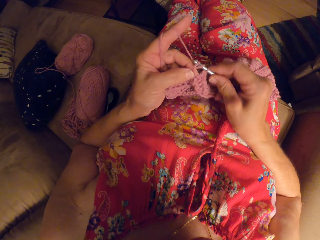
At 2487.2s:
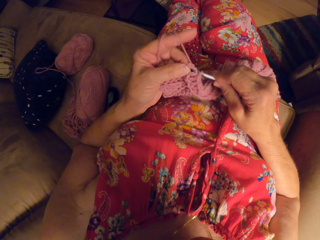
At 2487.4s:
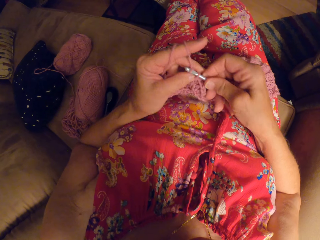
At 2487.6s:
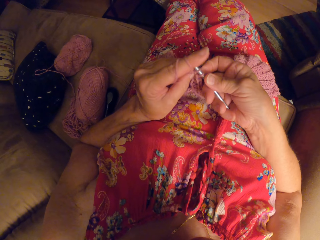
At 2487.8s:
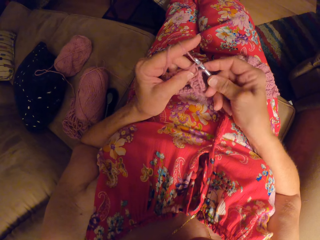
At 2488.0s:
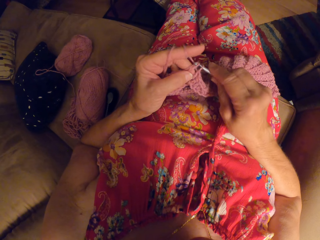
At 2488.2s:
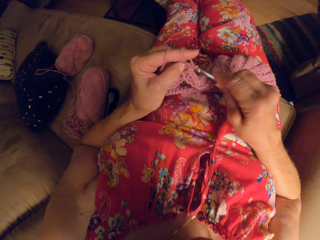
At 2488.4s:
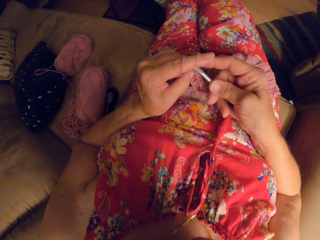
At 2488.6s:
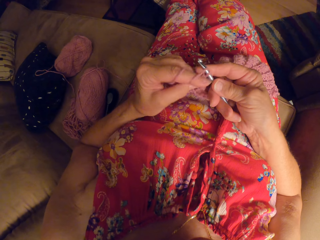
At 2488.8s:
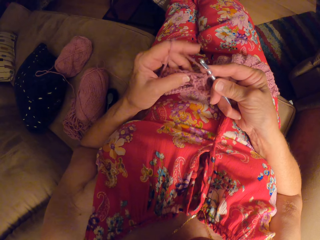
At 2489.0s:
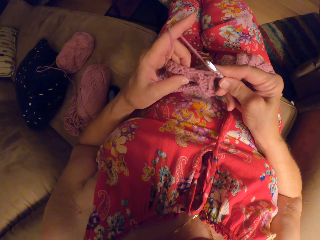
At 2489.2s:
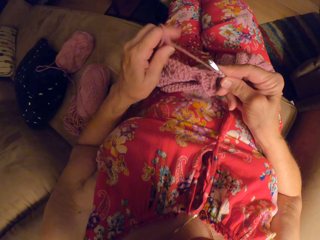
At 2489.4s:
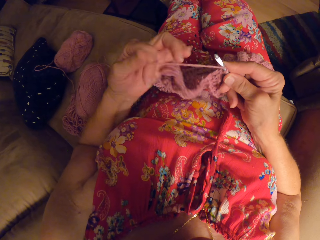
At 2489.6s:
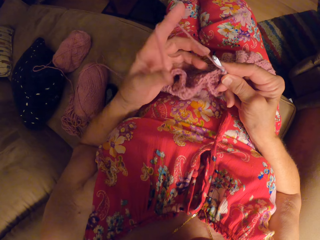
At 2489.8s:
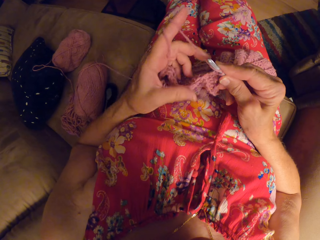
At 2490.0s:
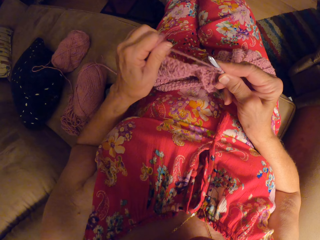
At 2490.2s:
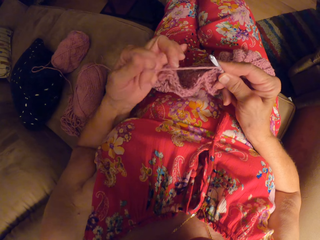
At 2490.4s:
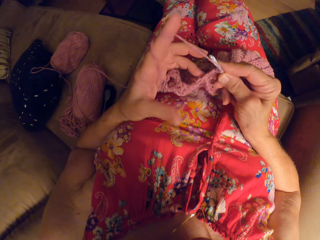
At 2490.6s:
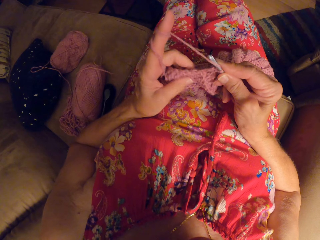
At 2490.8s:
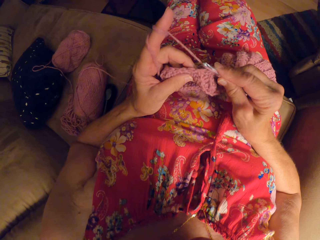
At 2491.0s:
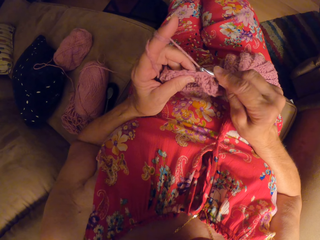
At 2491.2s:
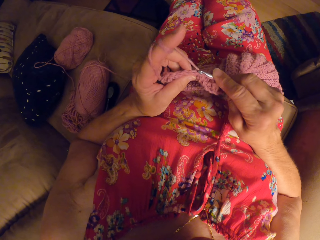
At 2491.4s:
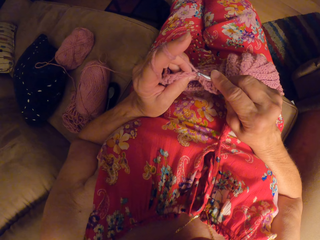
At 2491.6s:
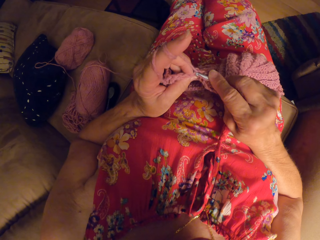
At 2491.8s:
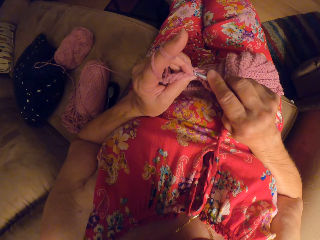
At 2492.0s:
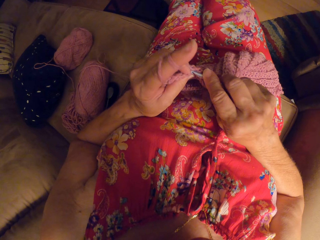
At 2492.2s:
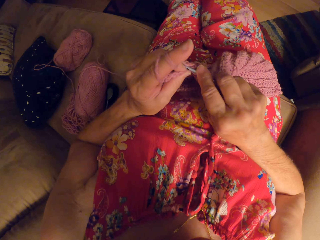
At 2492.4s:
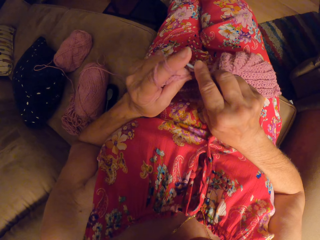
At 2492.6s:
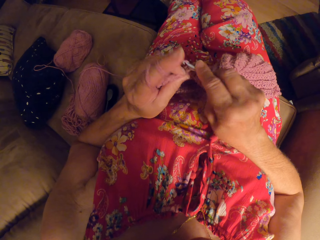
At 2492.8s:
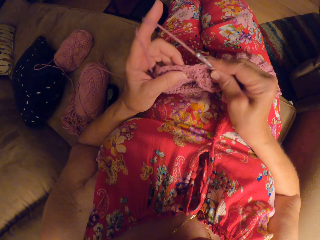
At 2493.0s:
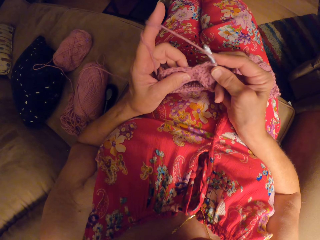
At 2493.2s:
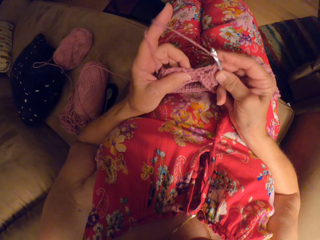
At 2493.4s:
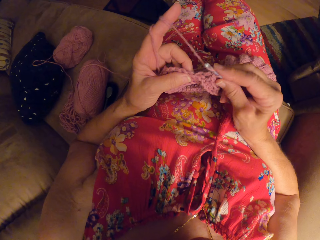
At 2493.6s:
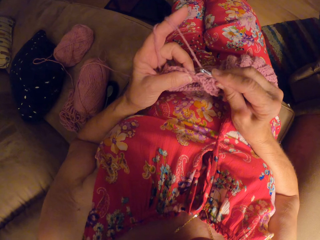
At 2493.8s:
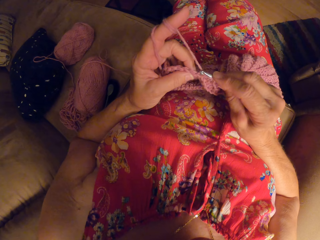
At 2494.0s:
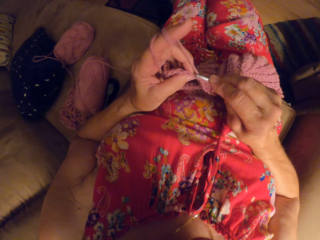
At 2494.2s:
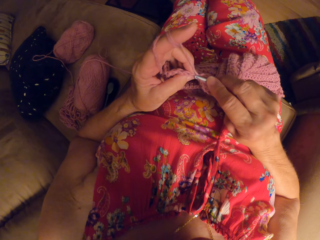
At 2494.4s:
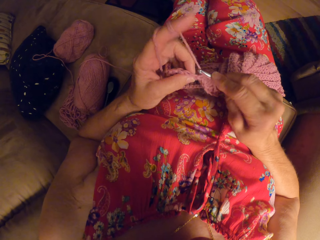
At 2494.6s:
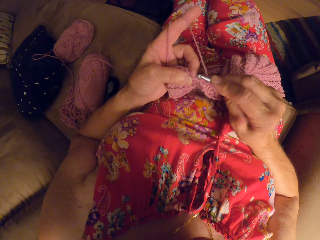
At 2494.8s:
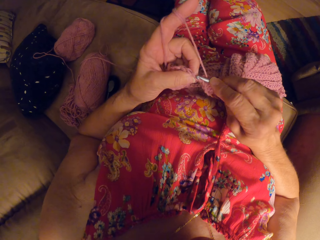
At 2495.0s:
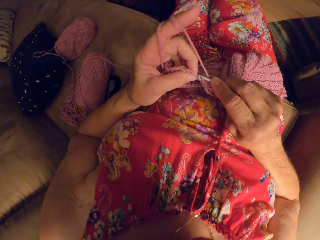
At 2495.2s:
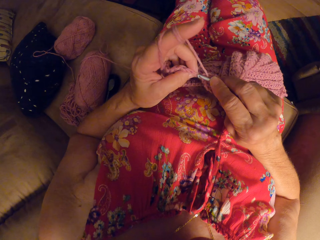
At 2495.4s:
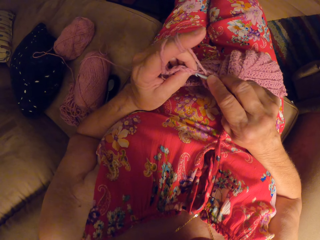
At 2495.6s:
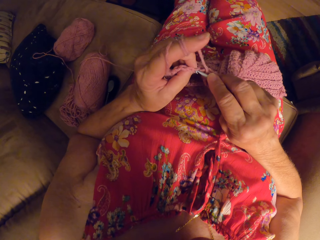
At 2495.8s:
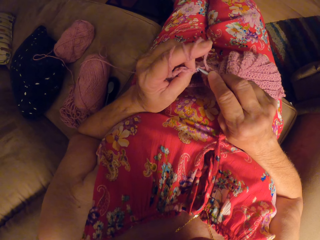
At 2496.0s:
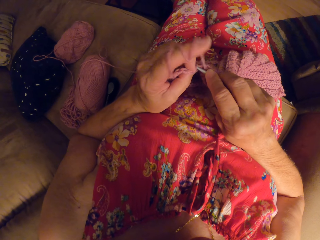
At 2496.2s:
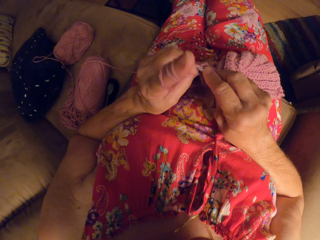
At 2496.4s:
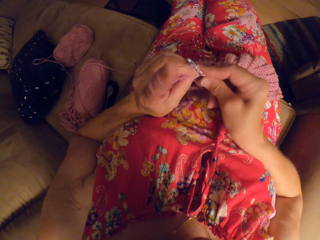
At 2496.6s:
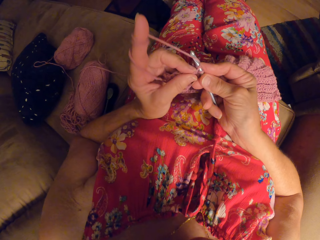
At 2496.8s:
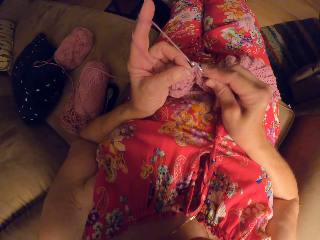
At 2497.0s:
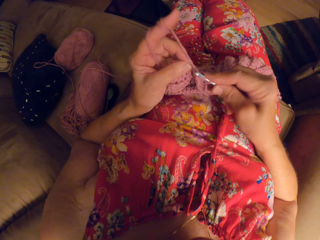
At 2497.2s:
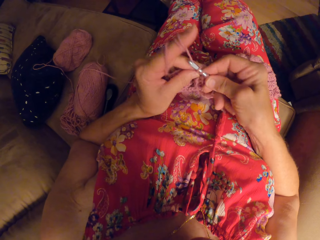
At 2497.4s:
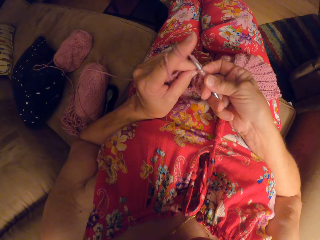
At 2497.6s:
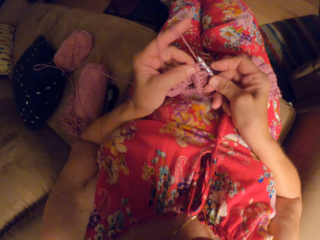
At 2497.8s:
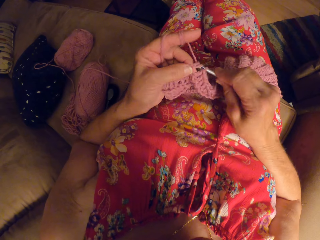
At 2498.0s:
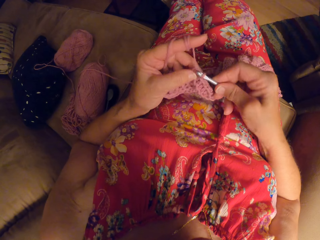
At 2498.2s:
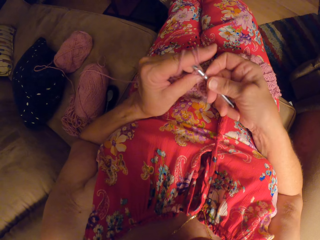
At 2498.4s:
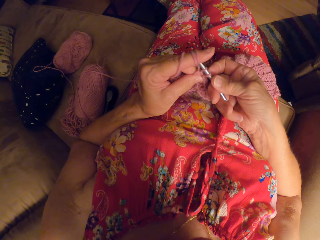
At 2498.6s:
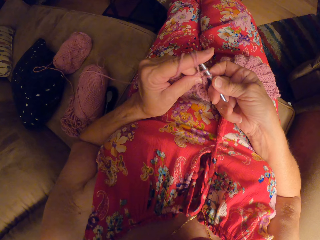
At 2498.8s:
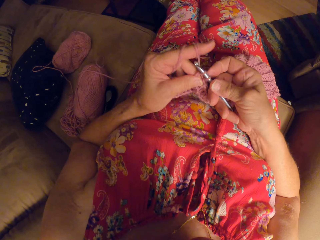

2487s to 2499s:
The camera wearer rolls a yarn on her finger. She knits a fabric.

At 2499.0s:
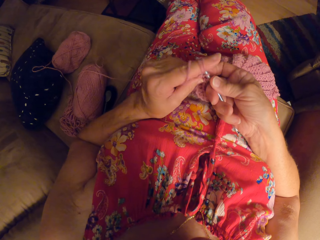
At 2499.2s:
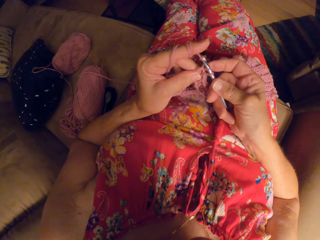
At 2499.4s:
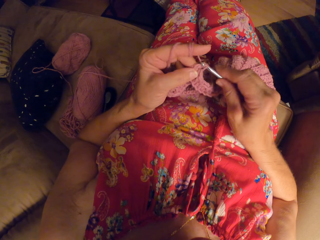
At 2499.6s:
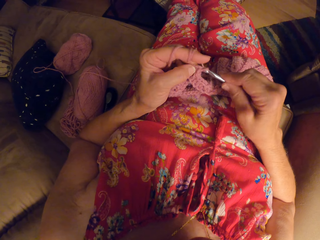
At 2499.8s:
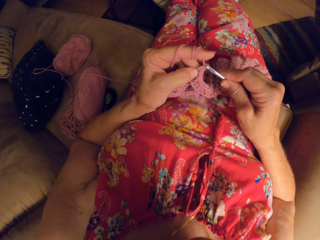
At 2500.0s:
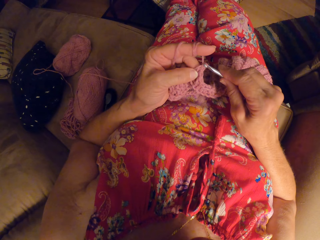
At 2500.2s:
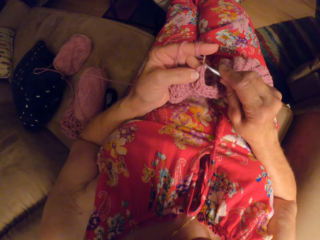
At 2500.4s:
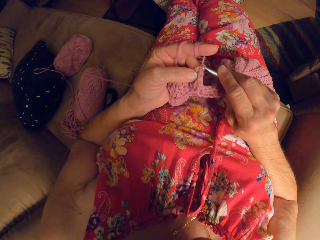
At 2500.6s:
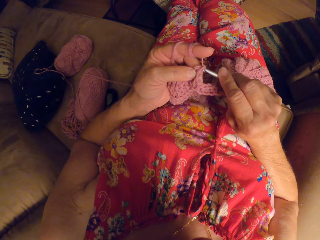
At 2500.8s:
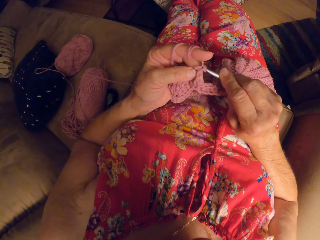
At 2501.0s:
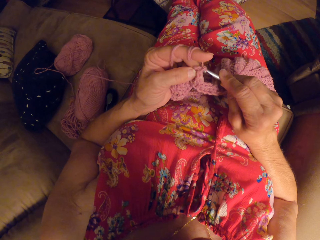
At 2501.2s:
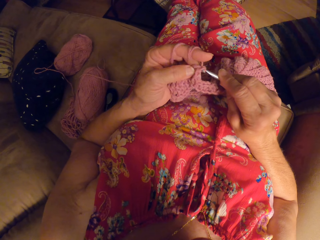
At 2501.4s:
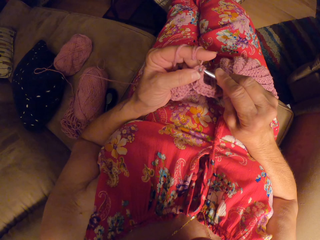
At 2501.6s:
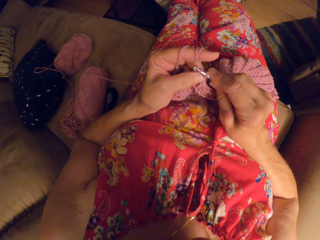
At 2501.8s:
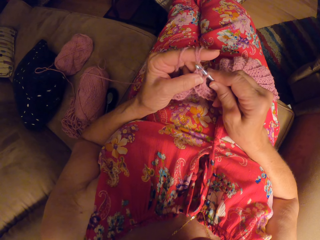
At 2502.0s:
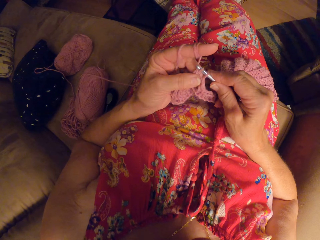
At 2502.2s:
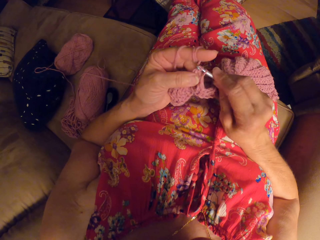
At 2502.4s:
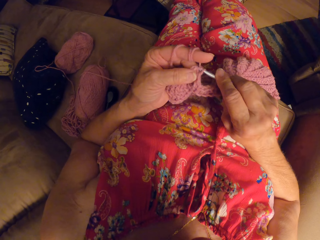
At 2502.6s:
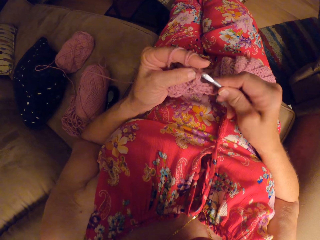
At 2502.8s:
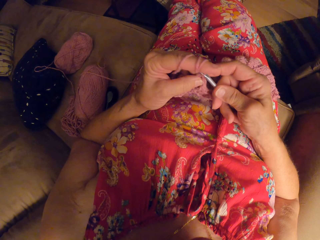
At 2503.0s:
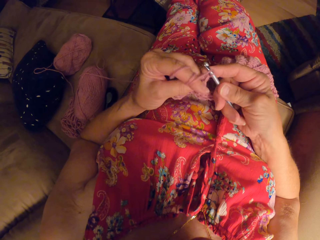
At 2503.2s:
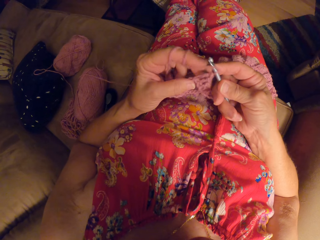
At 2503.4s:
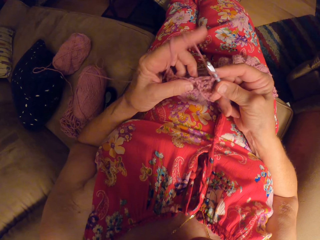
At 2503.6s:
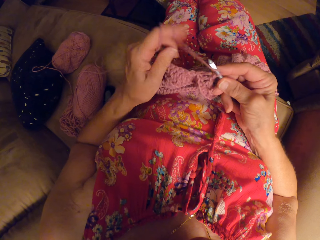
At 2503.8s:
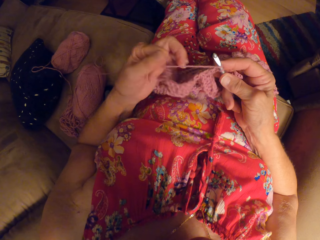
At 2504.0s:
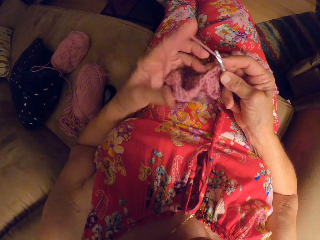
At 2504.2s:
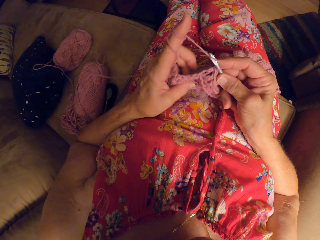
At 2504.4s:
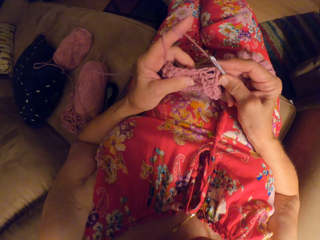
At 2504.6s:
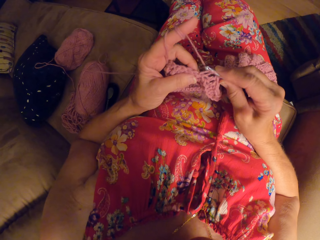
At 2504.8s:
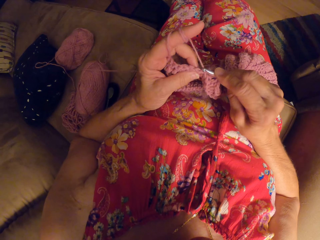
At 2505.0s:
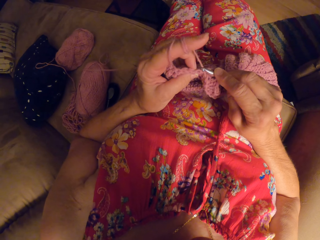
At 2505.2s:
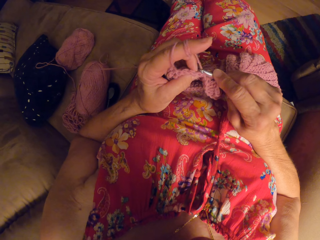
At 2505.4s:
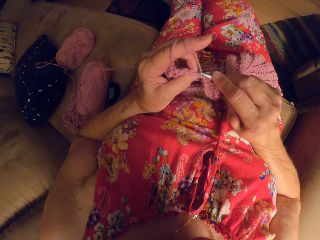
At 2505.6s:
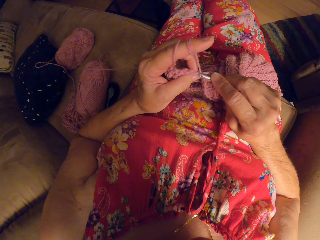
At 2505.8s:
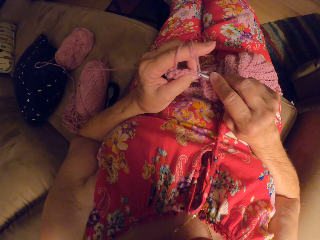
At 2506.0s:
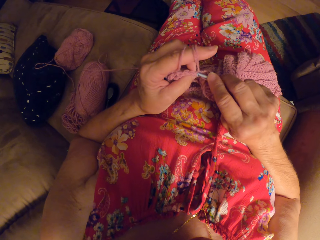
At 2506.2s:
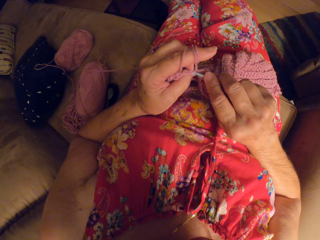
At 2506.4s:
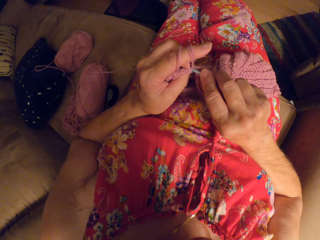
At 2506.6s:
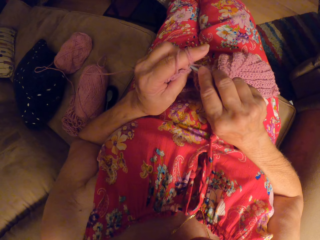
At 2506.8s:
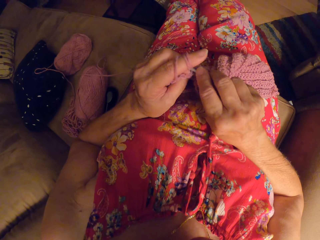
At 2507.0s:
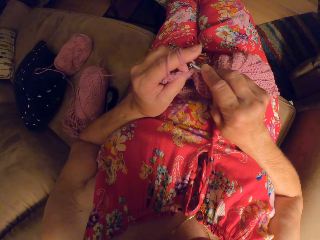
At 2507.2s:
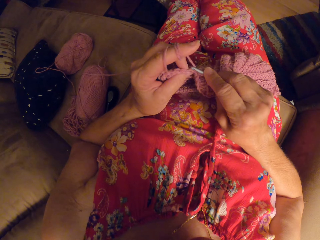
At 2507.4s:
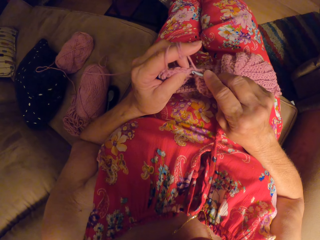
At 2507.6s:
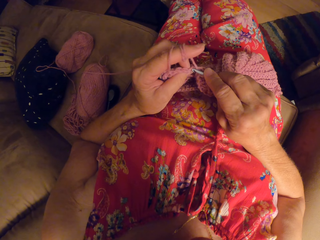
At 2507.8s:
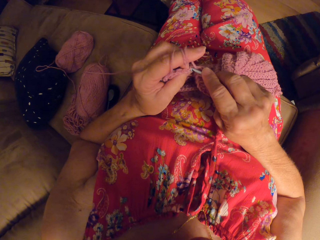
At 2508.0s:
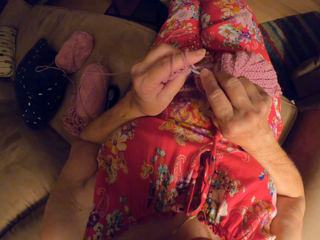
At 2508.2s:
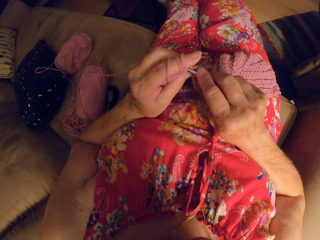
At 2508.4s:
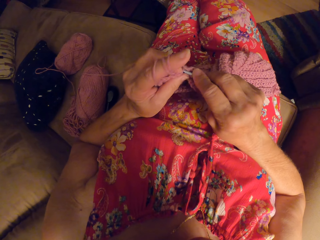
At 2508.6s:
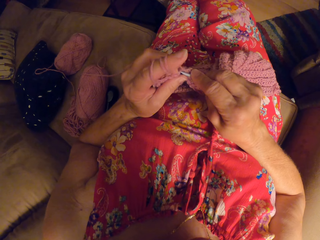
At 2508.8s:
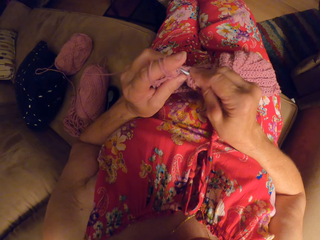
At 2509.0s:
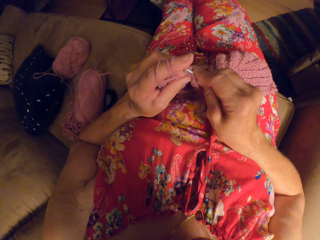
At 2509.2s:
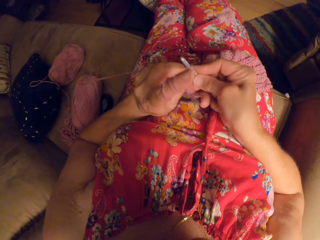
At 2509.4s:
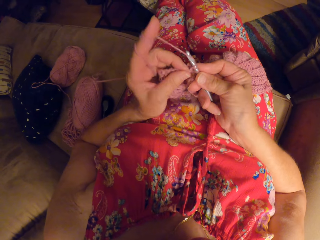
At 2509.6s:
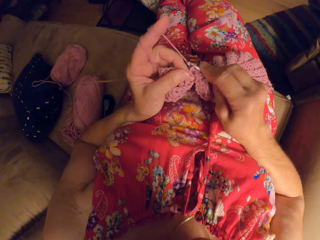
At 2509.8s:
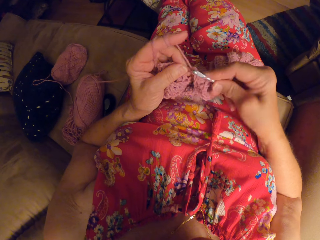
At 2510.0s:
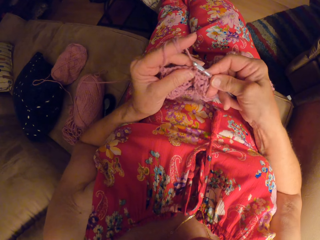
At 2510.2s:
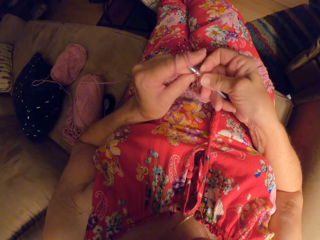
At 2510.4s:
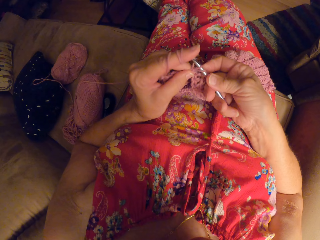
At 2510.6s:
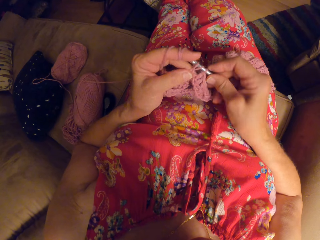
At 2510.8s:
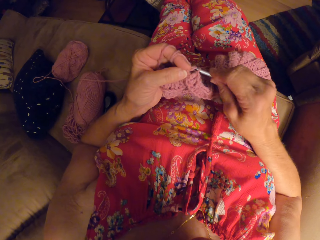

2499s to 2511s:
The camera wearer rolls a yarn on her finger. She knits a fabric.
